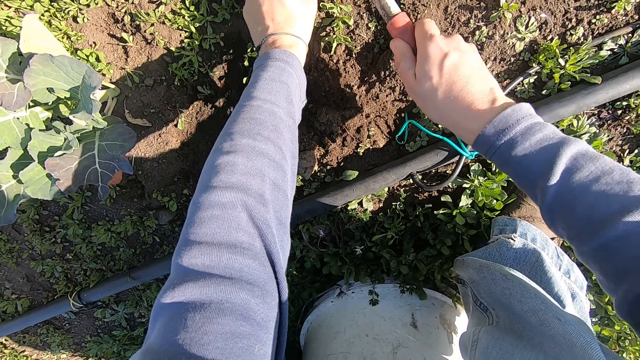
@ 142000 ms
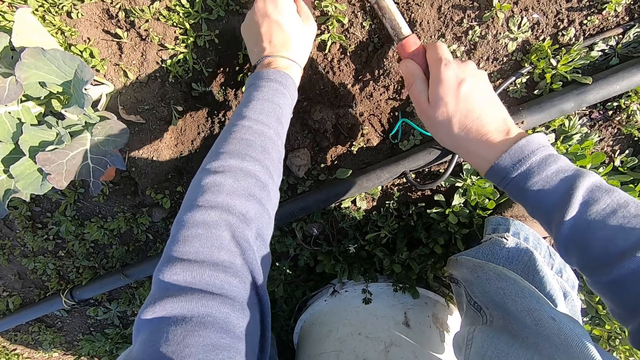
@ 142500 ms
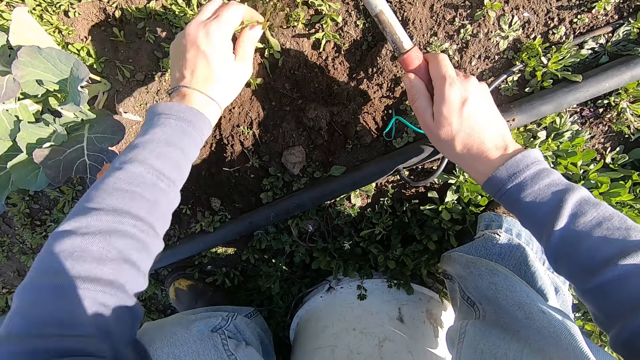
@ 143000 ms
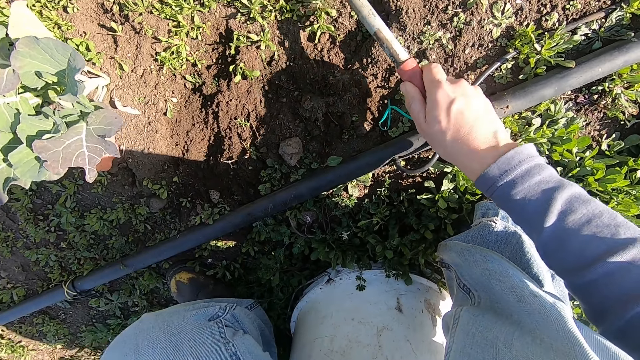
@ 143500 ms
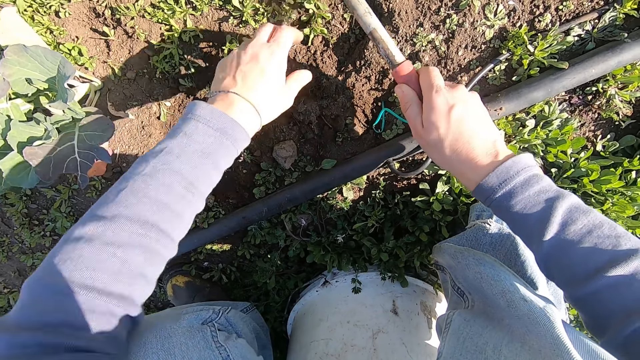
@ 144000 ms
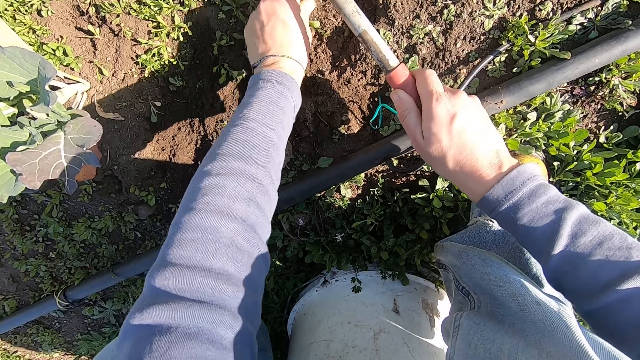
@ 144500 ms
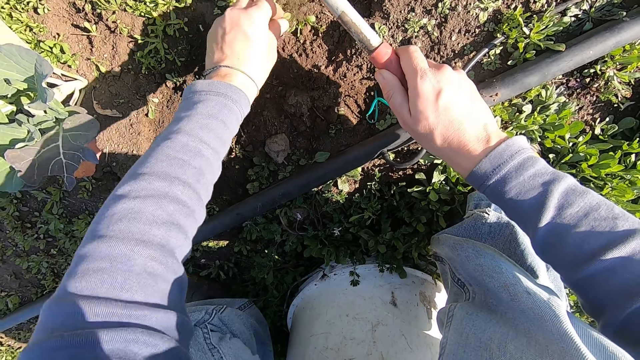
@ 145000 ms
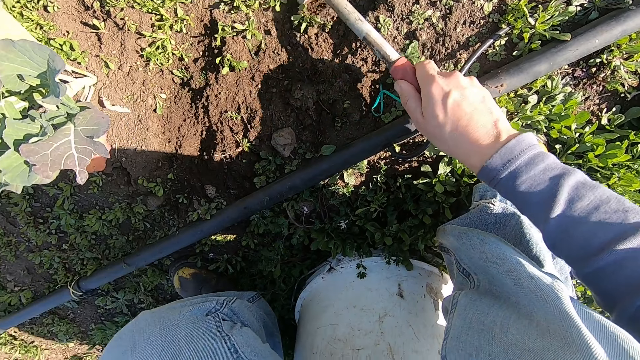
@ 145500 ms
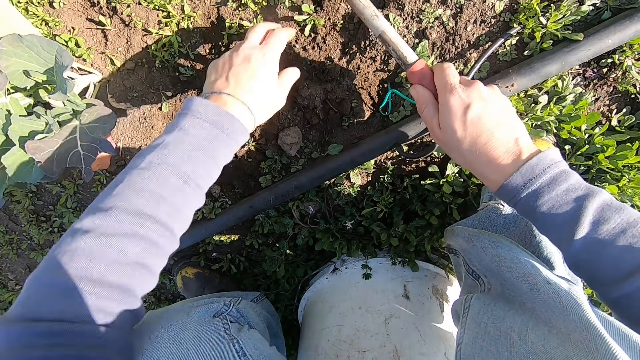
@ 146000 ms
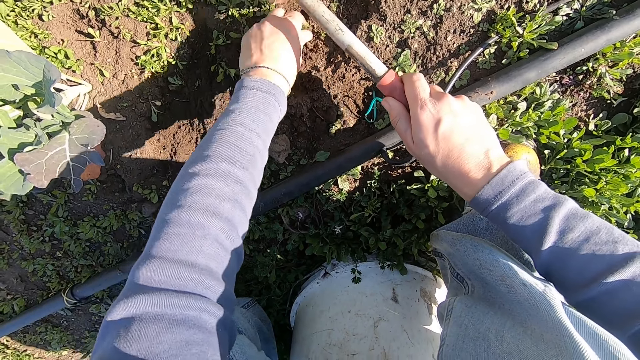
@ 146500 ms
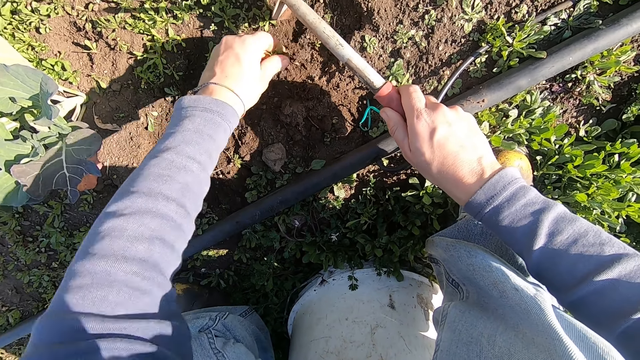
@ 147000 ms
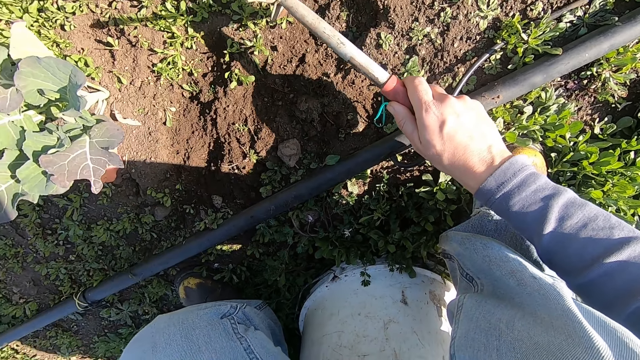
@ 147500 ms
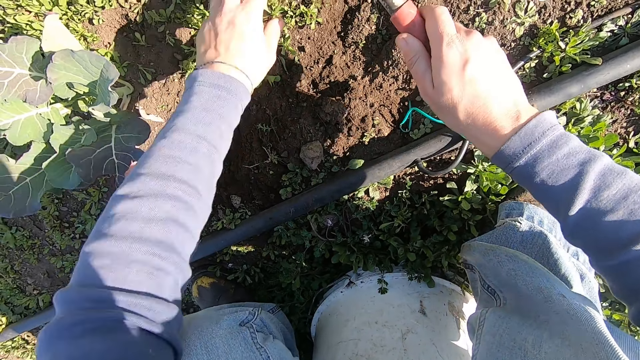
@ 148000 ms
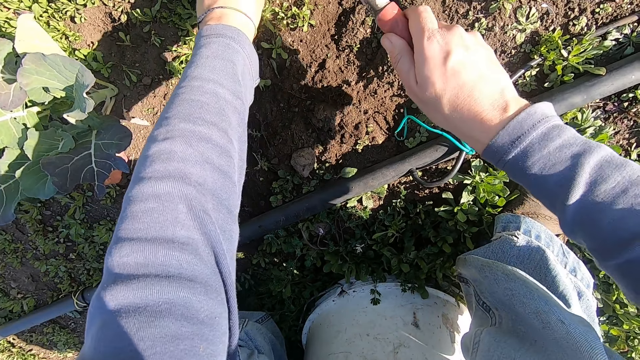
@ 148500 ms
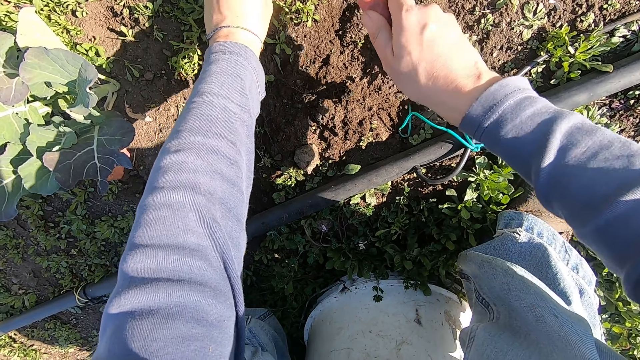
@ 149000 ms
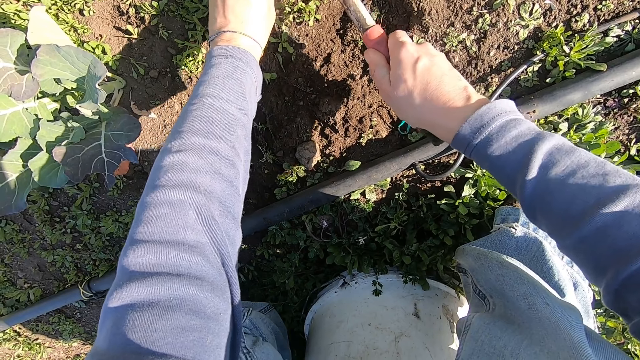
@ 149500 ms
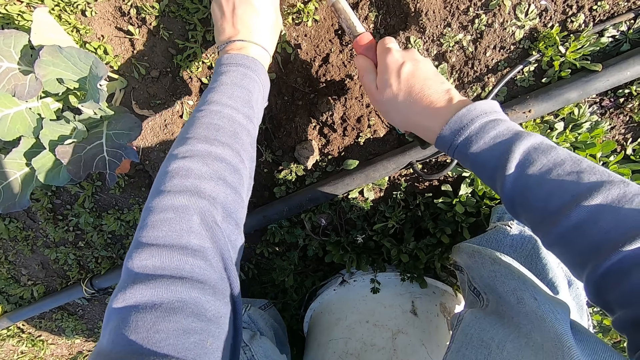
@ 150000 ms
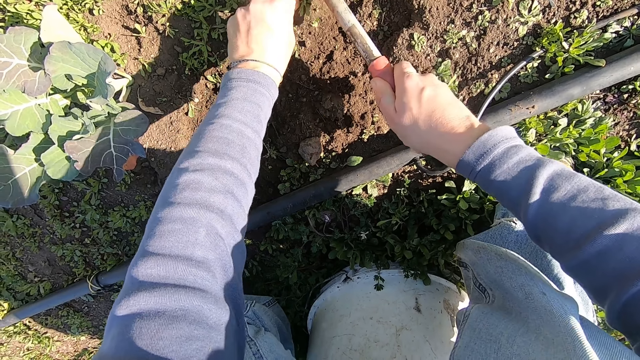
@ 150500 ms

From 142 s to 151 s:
The camera wearer digs up a weed from the ground. He throws away the uprooted weed. He weeds with the hoe in his right hand and his left hand. He throws away the uprooted weed. He weeds with the hoe in his right hand and his left hand. He throws away the uprooted weed. He digs up the weed from the ground.

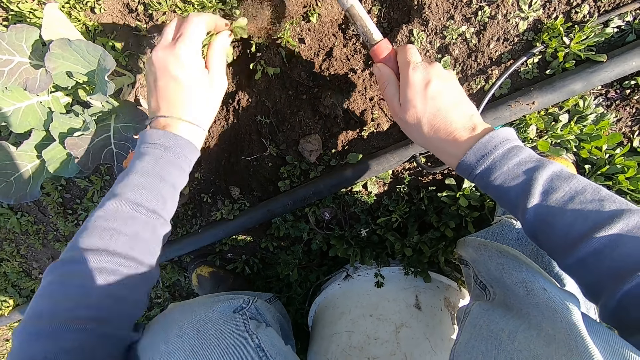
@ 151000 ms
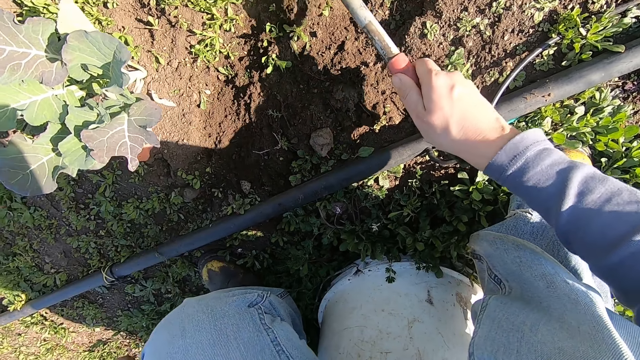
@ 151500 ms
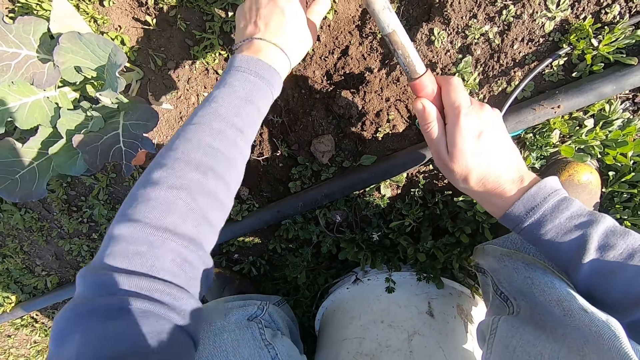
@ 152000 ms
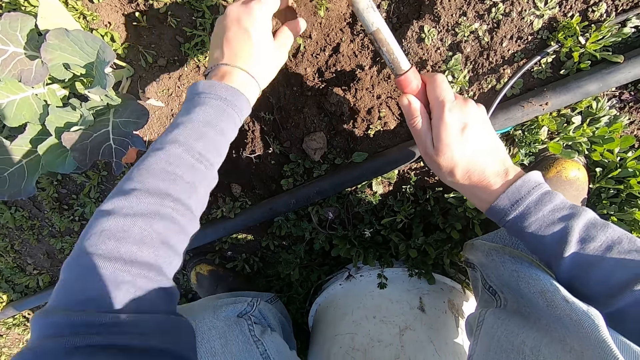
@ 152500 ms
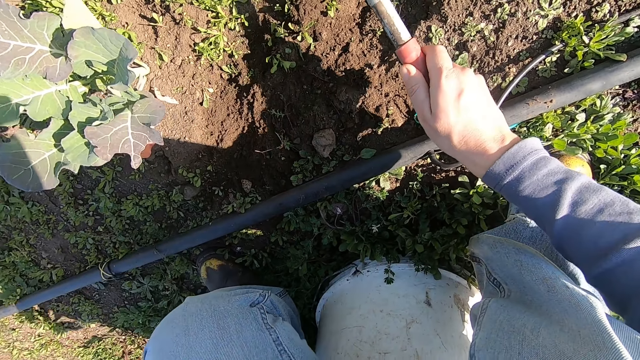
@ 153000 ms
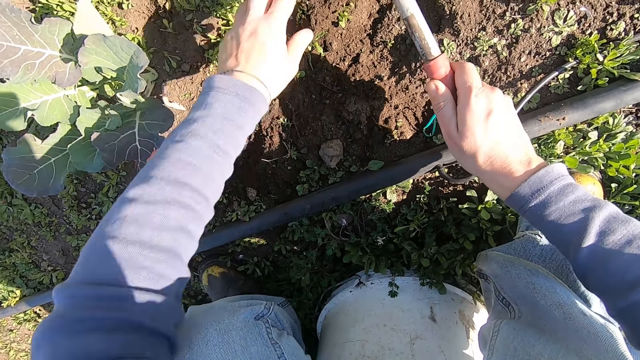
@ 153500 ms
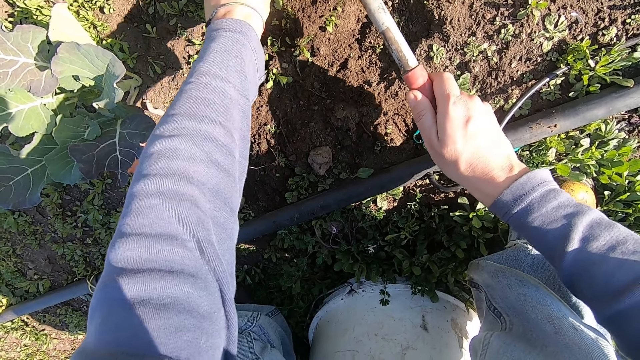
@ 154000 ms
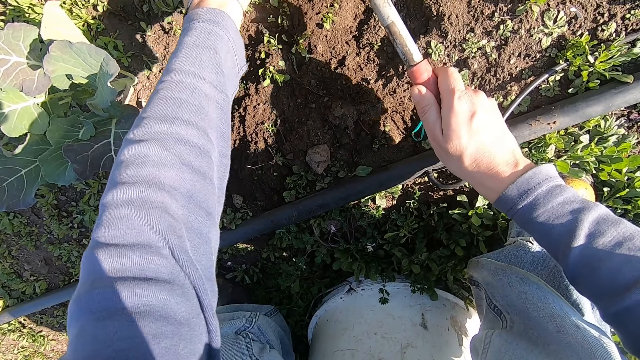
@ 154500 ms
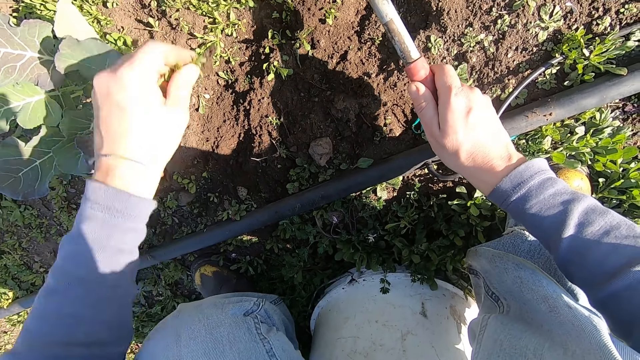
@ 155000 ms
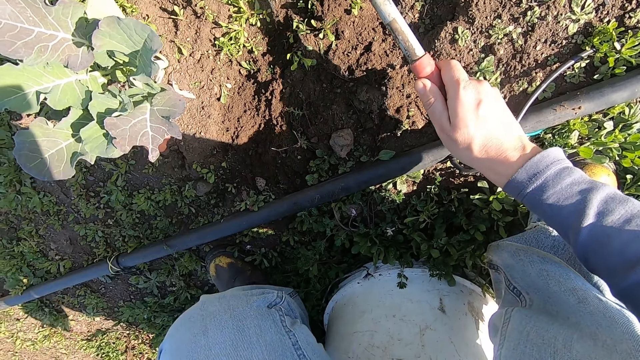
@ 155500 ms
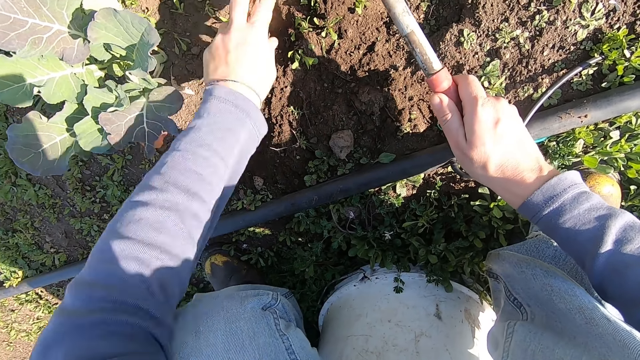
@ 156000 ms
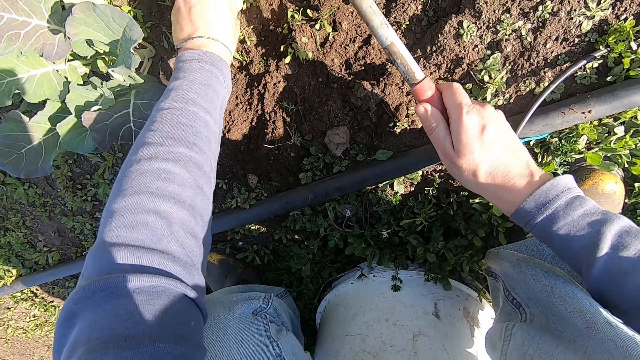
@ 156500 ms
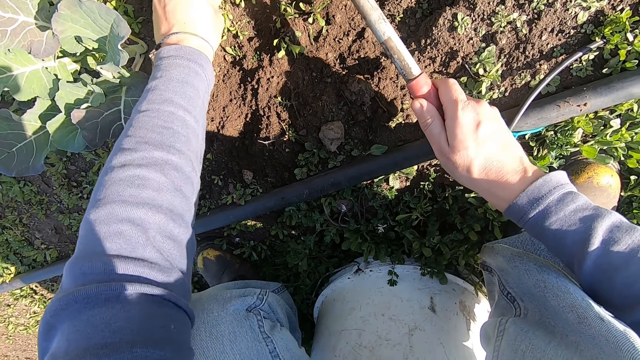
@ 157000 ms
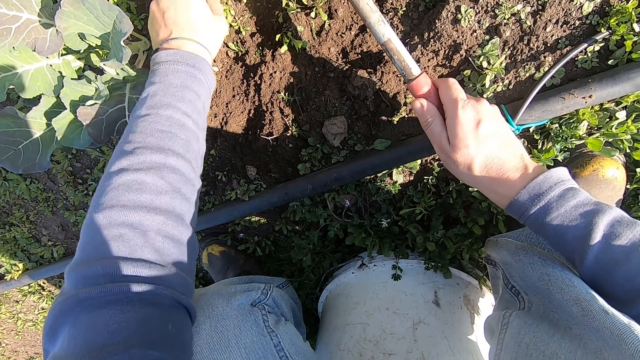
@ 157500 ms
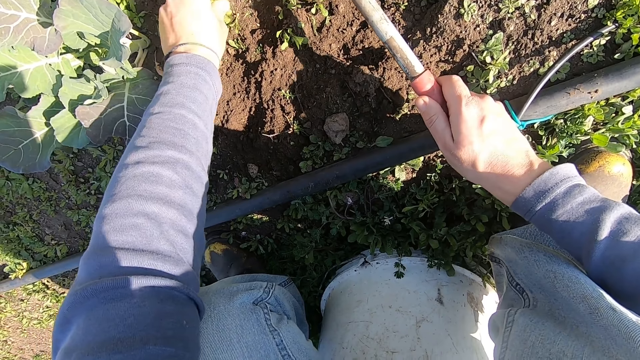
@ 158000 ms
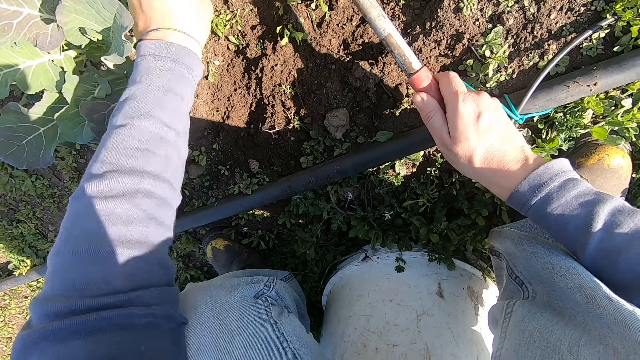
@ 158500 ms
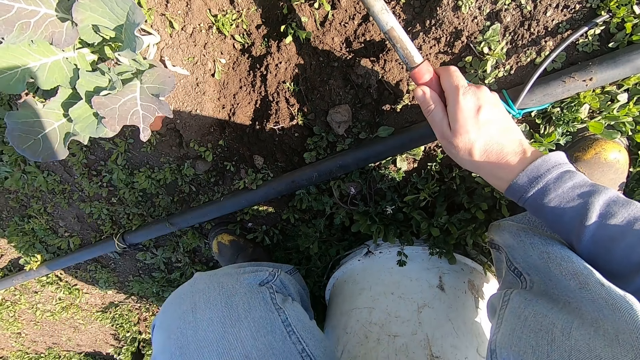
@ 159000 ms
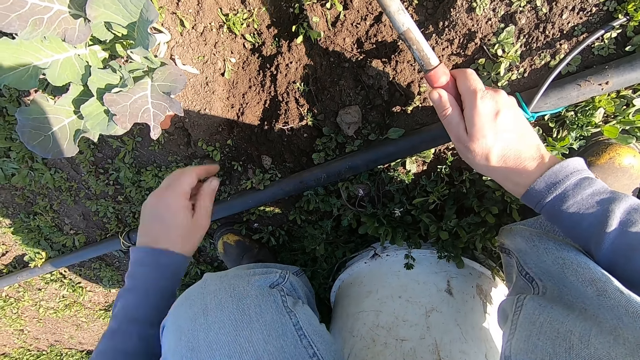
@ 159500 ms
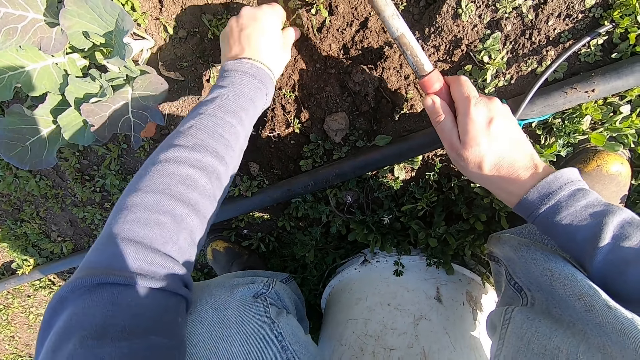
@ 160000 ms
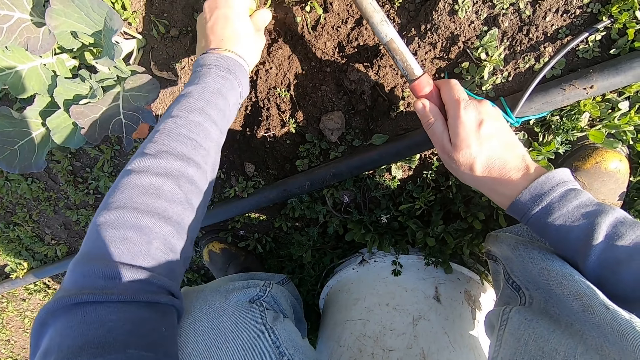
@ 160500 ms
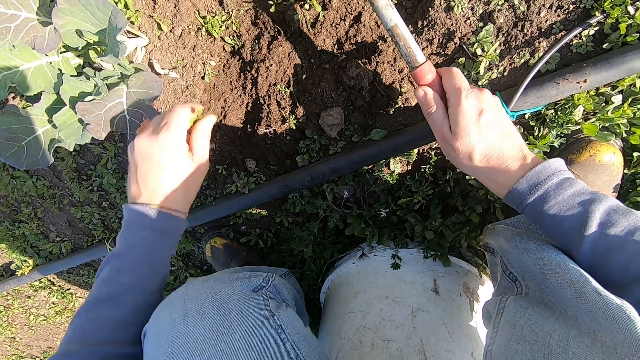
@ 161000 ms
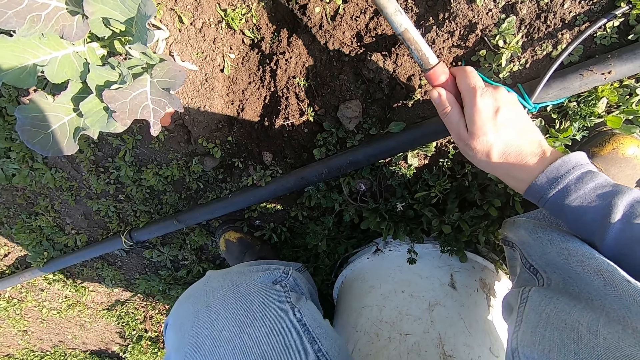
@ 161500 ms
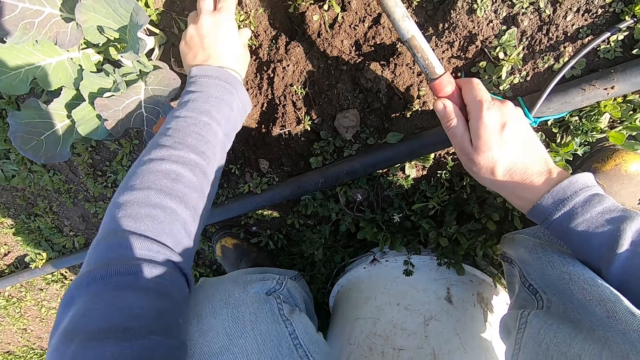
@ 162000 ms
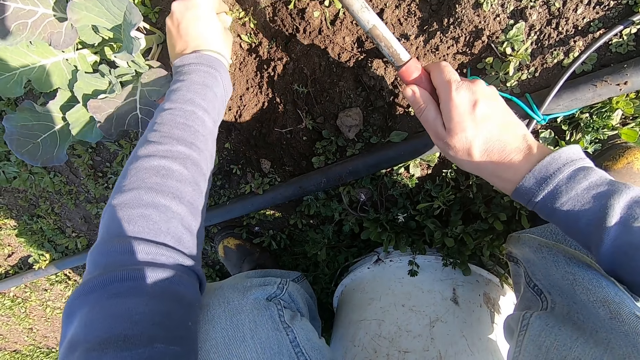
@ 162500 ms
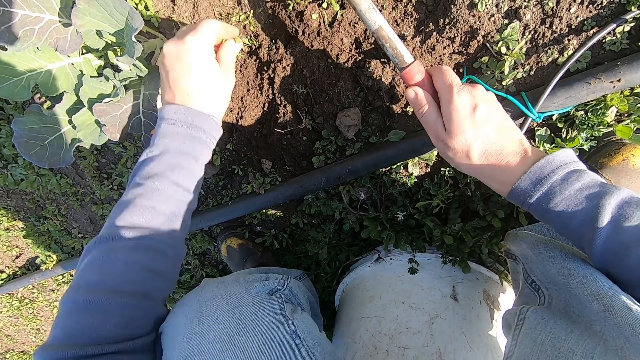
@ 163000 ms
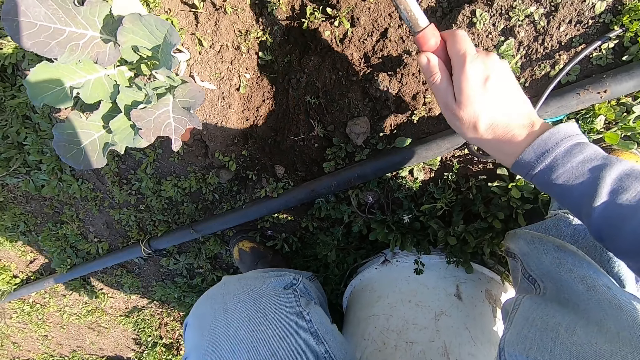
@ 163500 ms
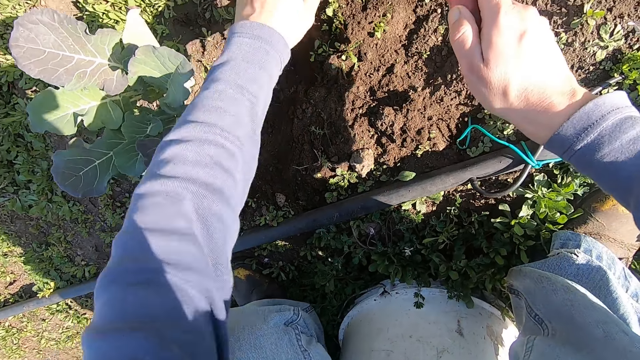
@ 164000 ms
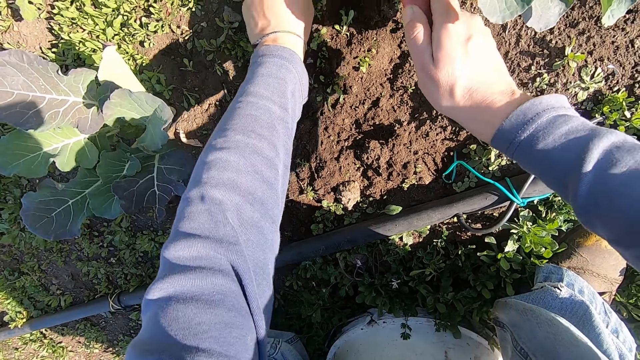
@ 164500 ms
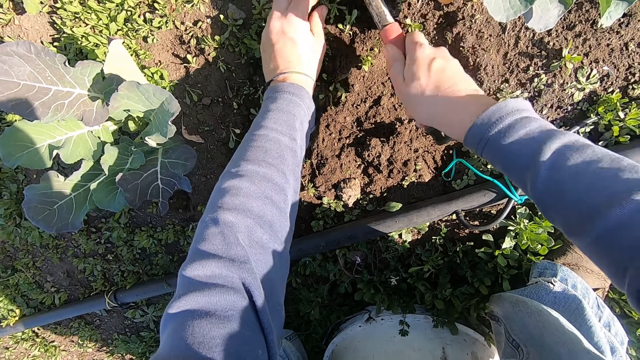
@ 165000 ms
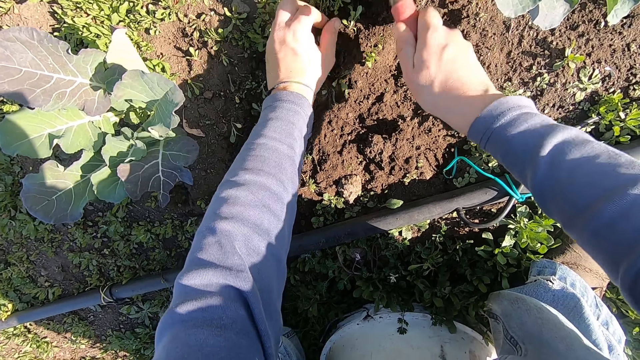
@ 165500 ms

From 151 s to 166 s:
The camera wearer throws away an uprooted weed. He does it again. He uproots the weed from the ground. He throws away the uprooted weed. He uproots the weed from the ground. He weeds with the hoe in his right hand and his left hand. He throws away the uprooted weed. He weeds with the hoe in his right hand and his left hand. He throws away the uprooted weed. He weeds with the hoe in his right hand and his left hand. He throws away the uprooted weed. He digs up the weed from the ground.
